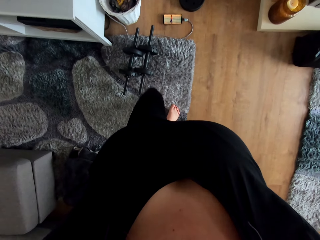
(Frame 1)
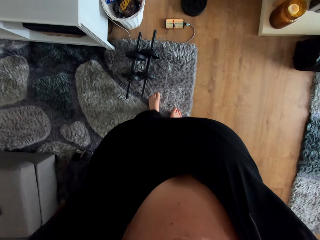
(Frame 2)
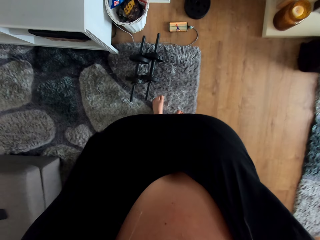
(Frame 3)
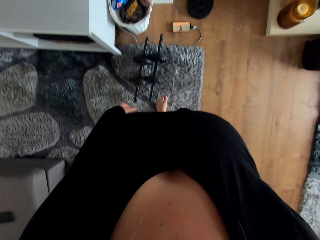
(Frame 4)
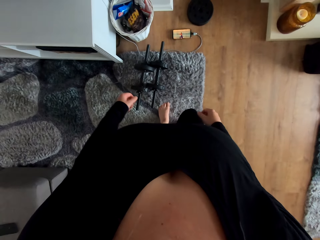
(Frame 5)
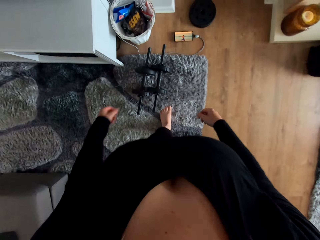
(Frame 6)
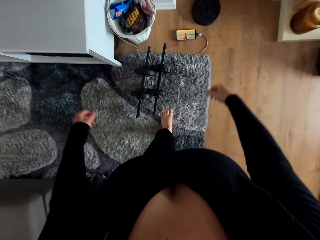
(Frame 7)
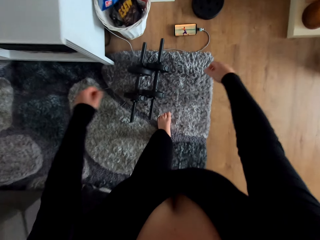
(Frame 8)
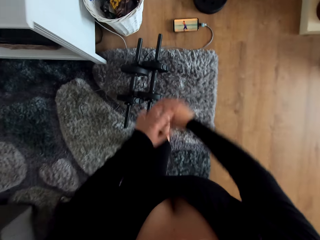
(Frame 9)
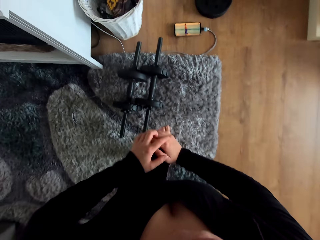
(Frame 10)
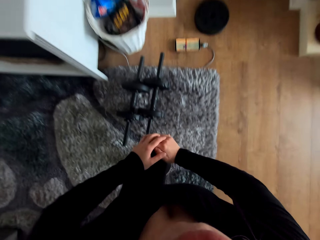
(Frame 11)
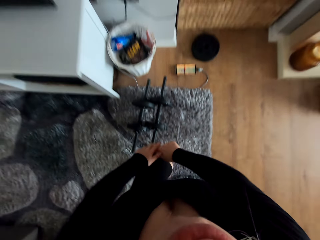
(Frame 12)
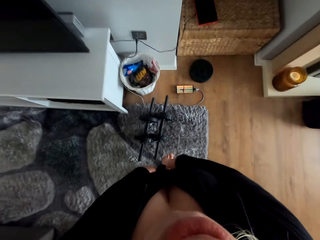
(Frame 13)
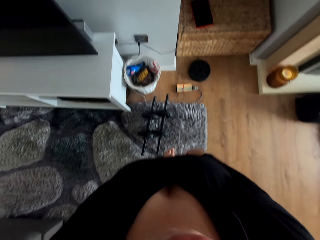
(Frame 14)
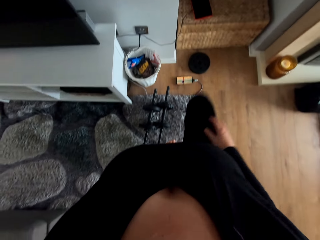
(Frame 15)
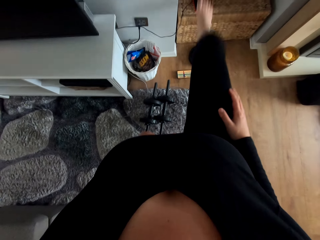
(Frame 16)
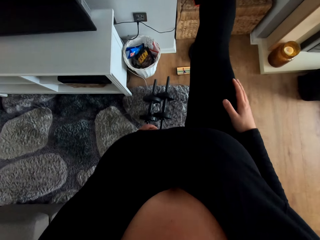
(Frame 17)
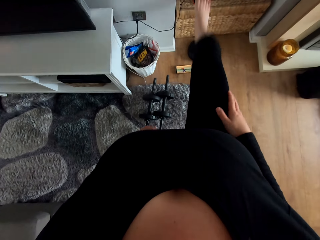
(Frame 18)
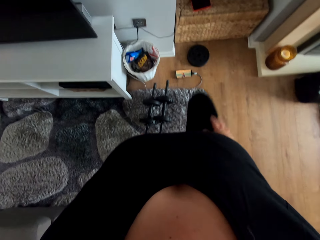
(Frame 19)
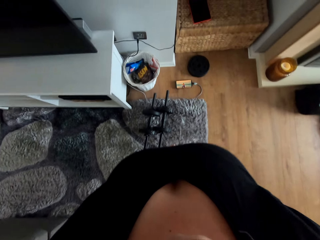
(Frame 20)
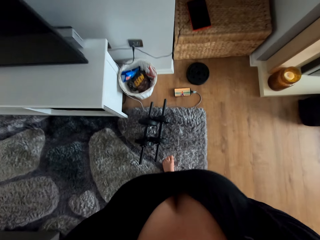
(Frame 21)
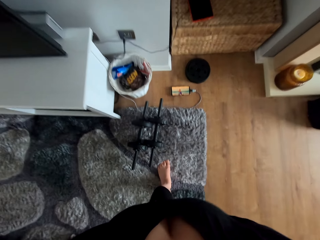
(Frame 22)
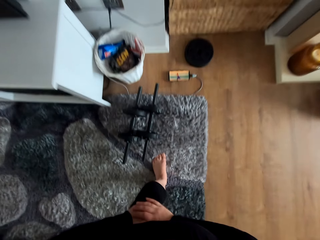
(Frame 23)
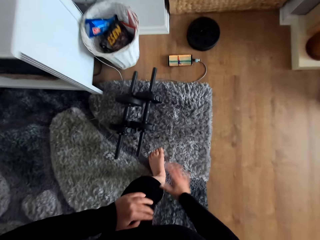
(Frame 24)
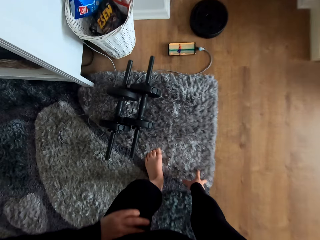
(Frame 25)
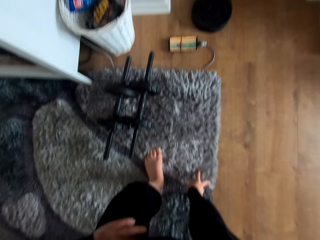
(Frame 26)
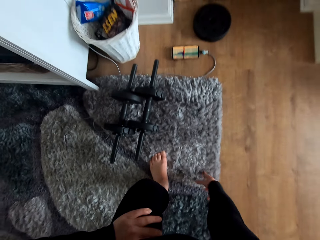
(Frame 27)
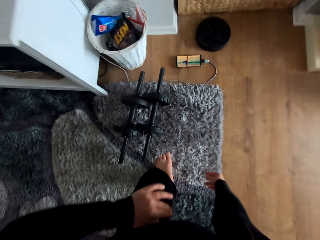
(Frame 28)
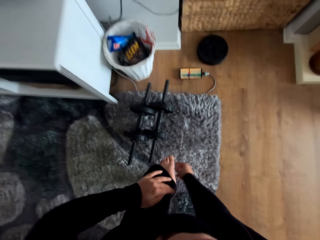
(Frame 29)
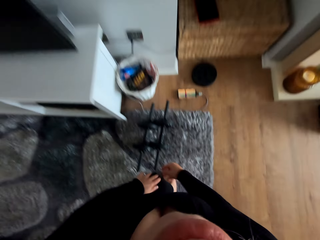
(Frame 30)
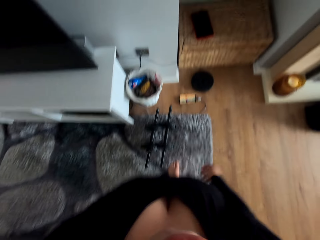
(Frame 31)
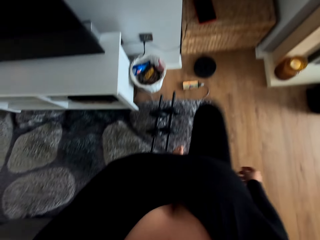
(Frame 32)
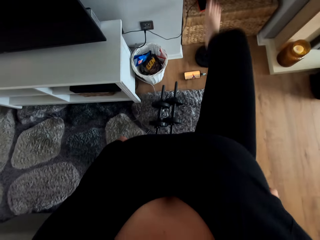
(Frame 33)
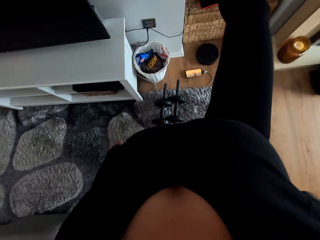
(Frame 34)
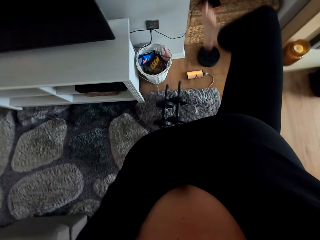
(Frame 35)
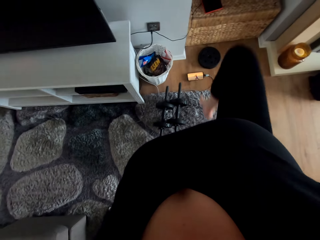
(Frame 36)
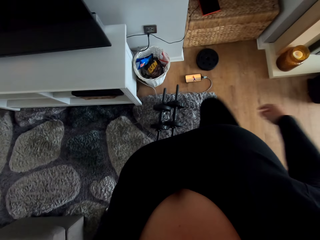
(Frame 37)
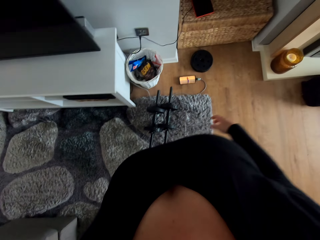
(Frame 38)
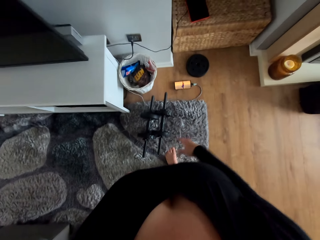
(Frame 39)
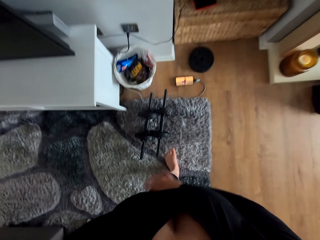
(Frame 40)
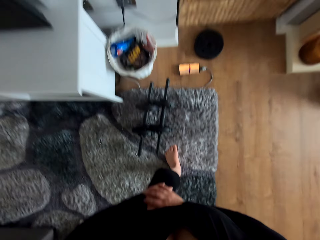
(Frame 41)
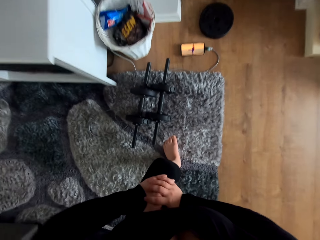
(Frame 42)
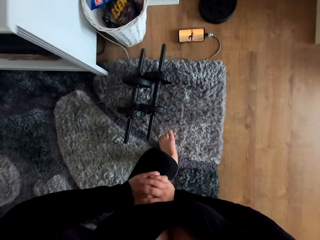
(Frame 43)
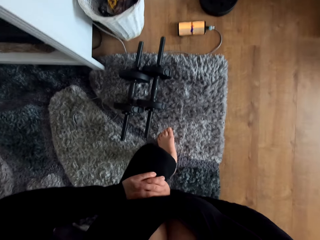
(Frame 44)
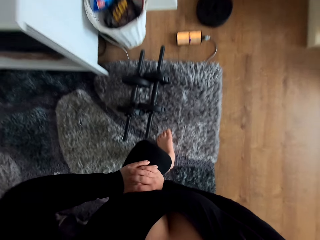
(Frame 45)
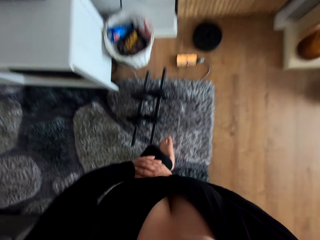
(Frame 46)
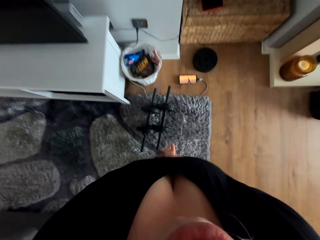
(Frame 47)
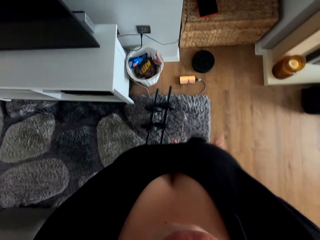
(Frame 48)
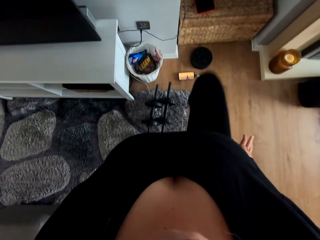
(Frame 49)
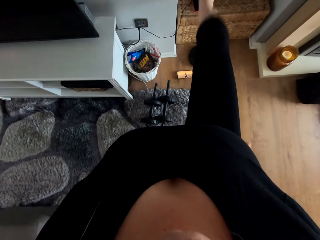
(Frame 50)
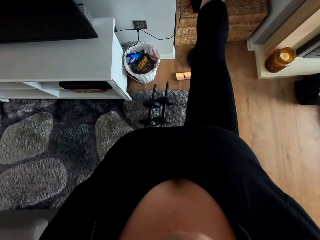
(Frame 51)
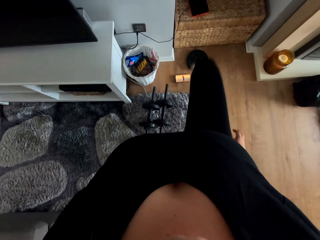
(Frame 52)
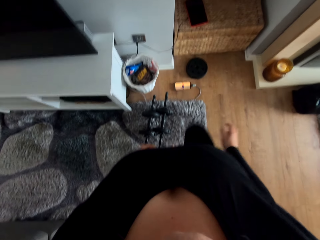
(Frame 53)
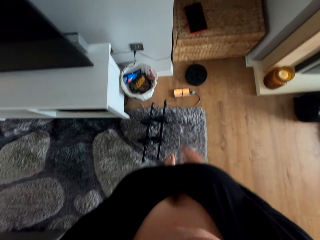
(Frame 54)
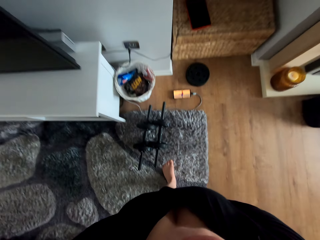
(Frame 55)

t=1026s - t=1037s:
The camera wearer exercises with her hands.

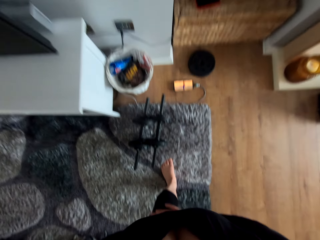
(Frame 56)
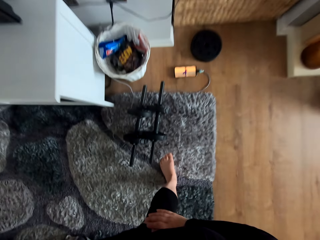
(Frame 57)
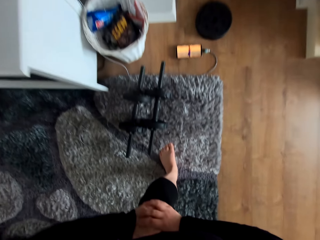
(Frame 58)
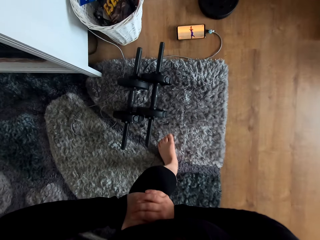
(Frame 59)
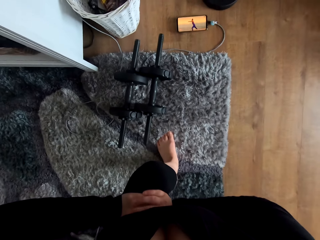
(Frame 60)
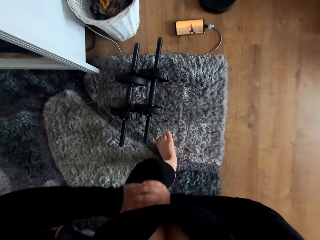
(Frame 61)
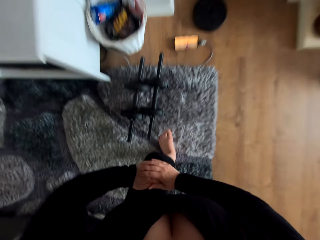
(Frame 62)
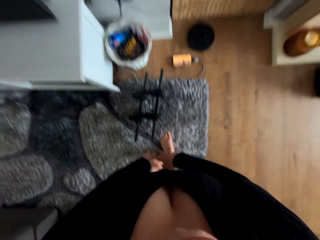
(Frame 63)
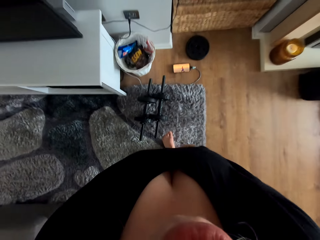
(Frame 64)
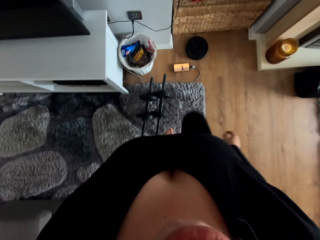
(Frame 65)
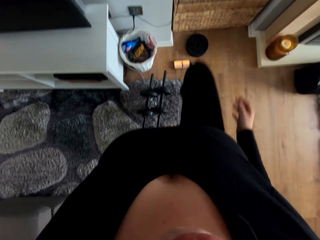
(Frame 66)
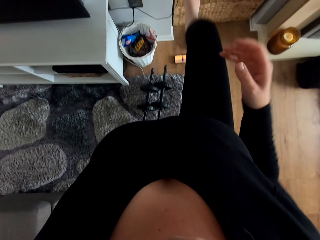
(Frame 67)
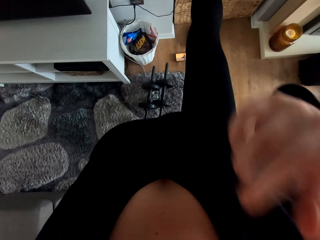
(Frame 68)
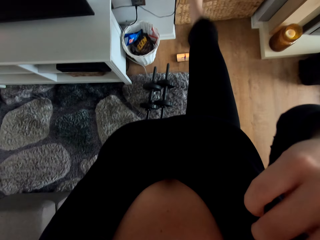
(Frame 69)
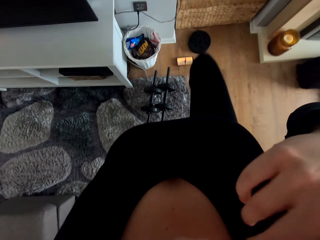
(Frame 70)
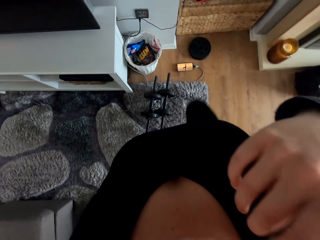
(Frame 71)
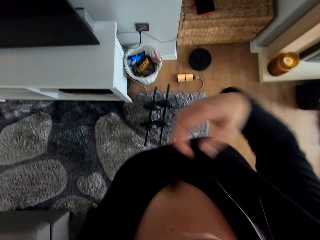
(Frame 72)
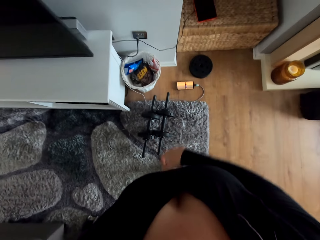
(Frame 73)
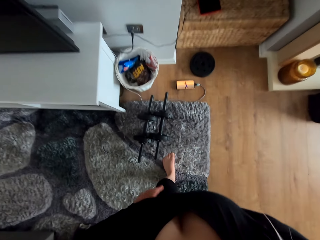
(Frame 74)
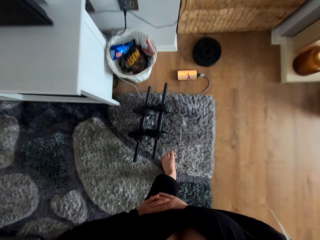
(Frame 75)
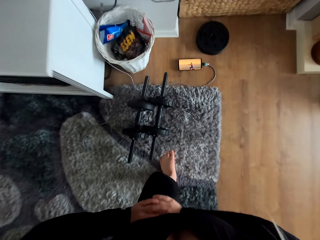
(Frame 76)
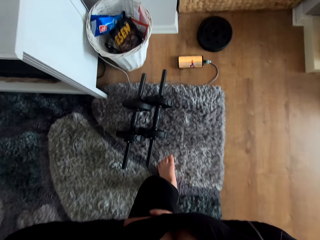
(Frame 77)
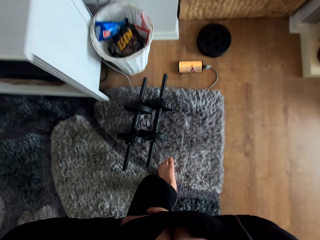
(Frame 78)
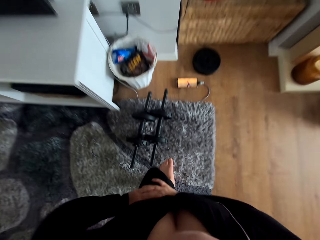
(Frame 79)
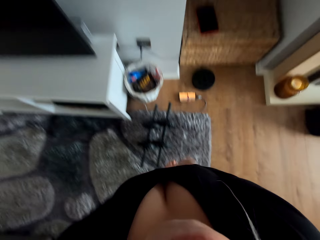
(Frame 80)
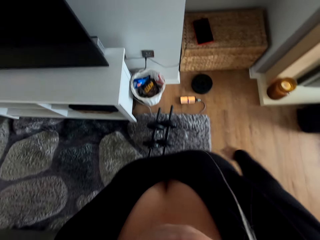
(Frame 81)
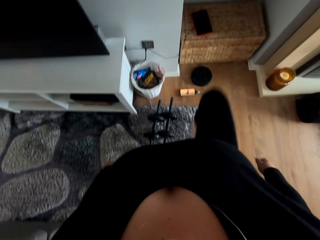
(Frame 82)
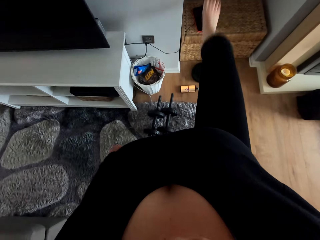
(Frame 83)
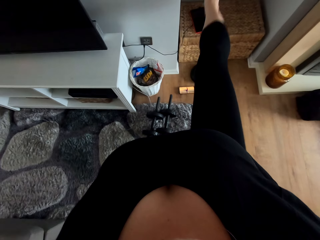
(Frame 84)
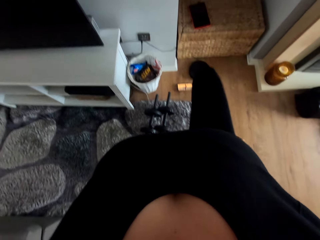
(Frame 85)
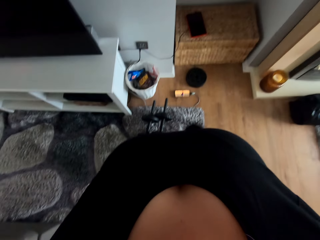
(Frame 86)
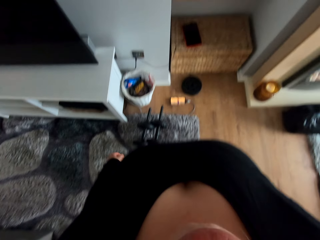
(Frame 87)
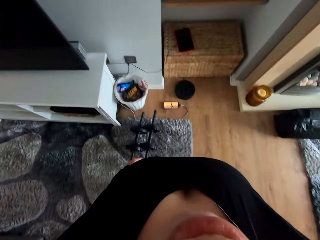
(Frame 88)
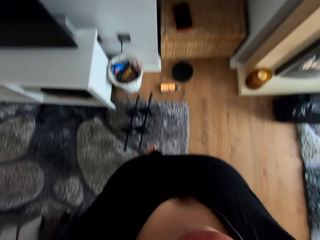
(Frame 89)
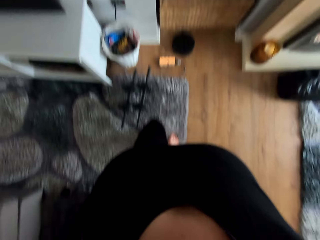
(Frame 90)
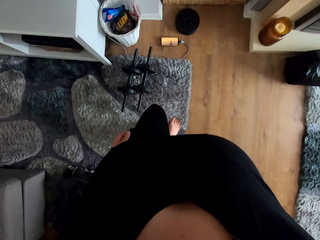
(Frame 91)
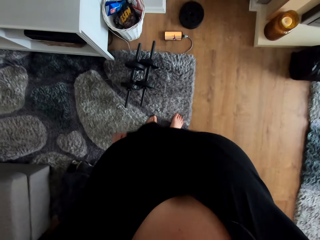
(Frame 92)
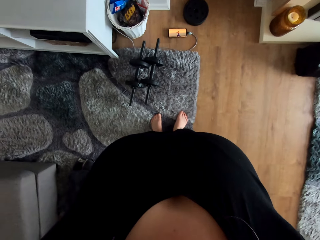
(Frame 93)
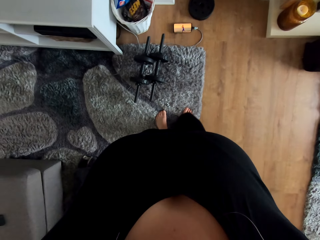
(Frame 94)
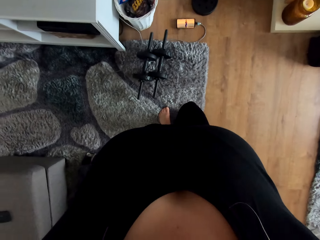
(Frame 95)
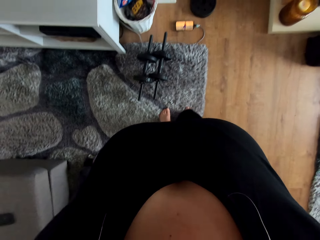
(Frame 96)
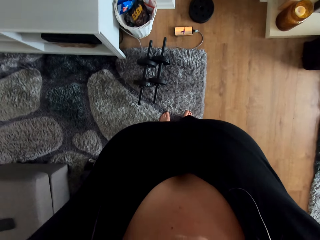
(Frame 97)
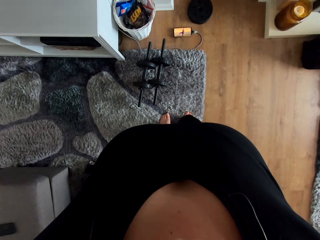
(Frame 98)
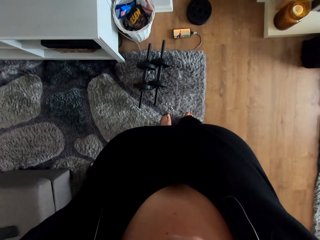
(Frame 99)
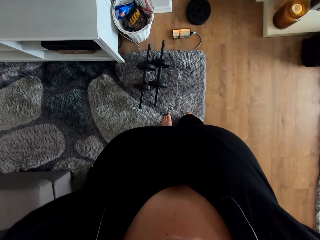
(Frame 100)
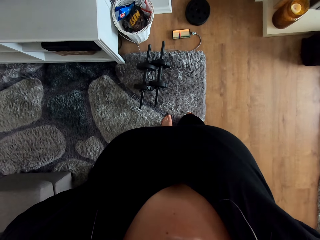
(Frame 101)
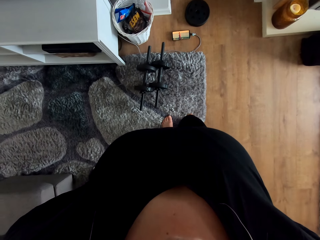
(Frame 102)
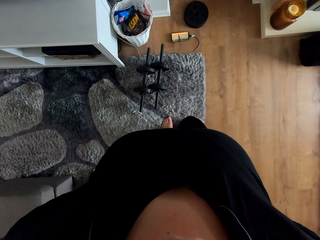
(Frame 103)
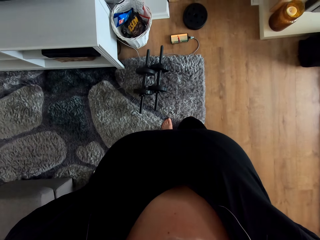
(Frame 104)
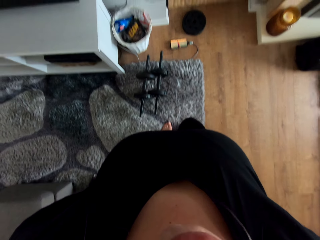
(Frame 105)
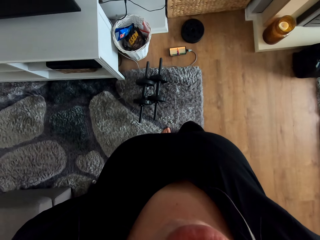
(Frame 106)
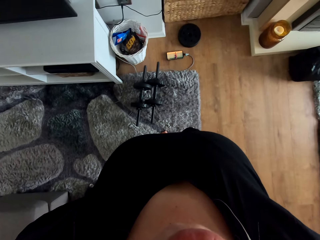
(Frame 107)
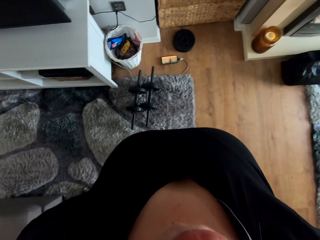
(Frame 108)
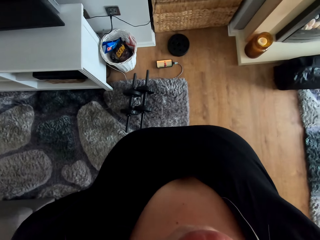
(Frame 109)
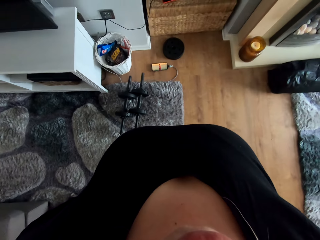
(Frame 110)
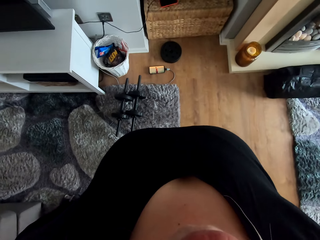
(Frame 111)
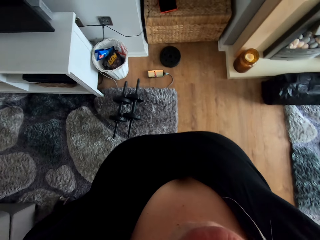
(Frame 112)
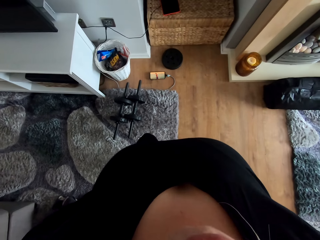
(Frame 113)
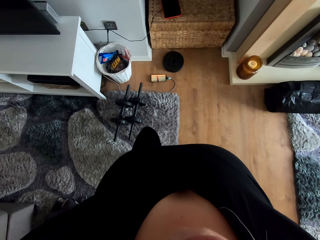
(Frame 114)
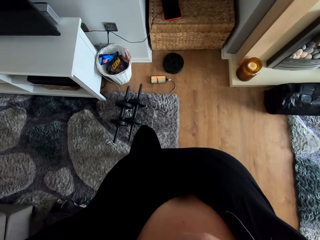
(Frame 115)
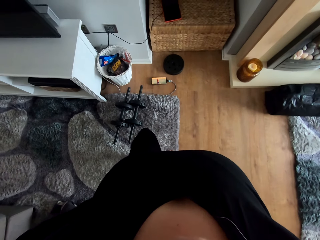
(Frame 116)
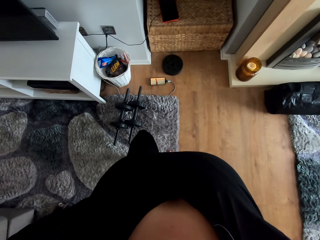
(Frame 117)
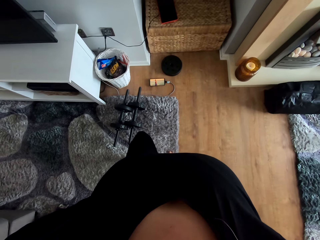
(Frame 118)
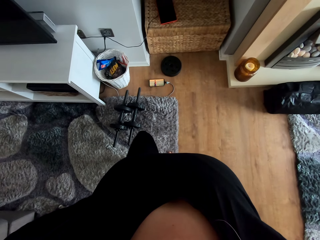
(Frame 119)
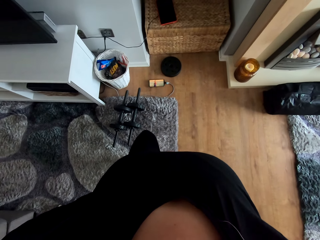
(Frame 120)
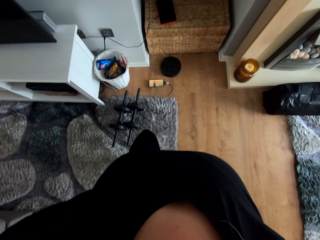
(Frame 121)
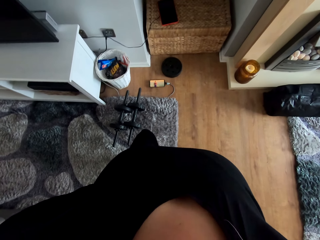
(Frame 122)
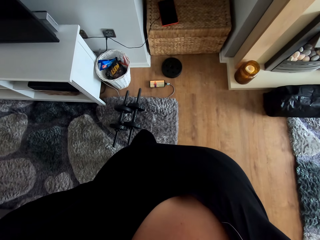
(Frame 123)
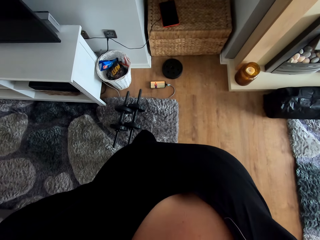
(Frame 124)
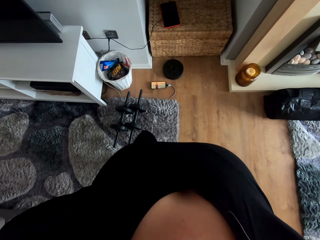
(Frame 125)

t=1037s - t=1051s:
The camera wearer touches her eye. She adjusts her shirt. She holds her waist. She watches a video on the phone. She exercises her legs.
